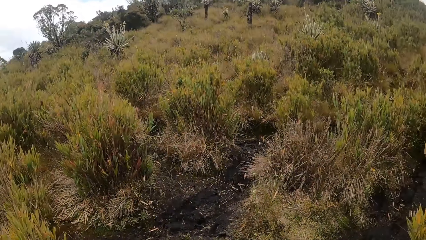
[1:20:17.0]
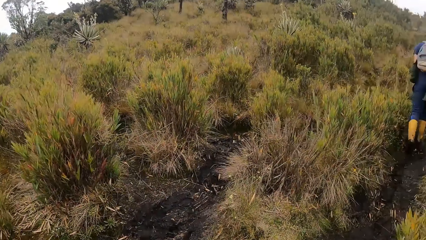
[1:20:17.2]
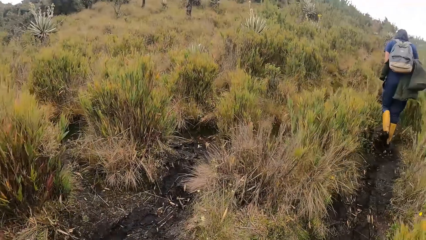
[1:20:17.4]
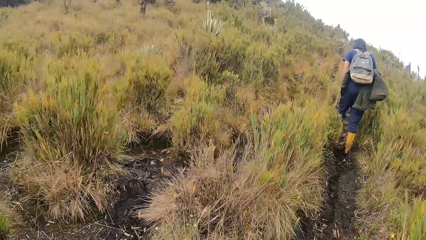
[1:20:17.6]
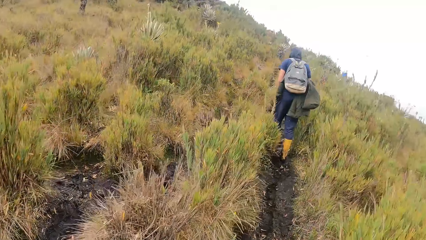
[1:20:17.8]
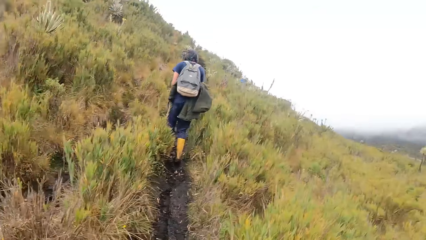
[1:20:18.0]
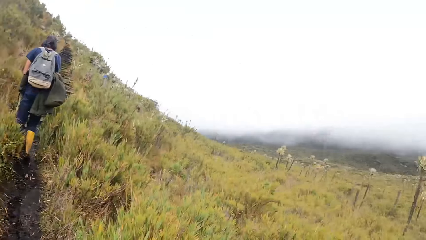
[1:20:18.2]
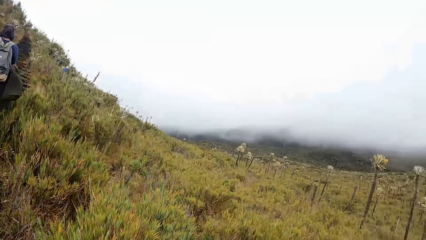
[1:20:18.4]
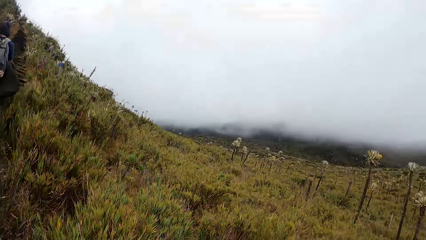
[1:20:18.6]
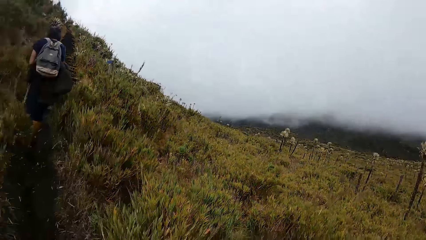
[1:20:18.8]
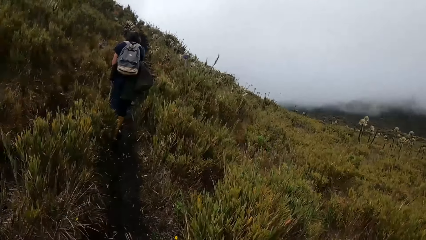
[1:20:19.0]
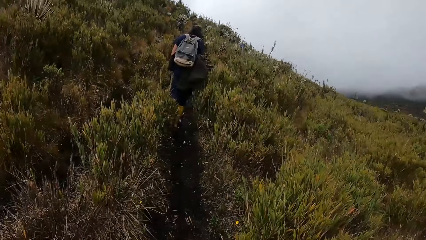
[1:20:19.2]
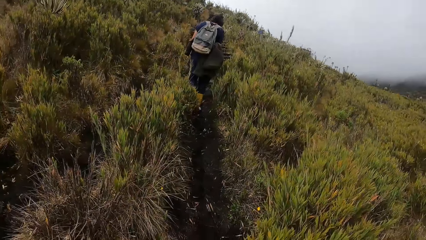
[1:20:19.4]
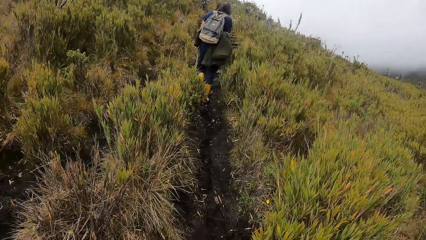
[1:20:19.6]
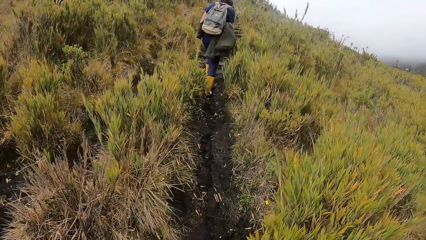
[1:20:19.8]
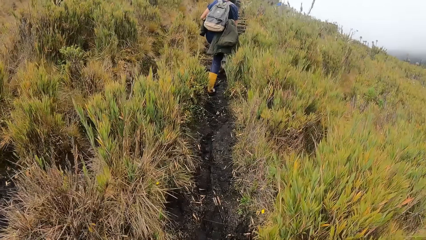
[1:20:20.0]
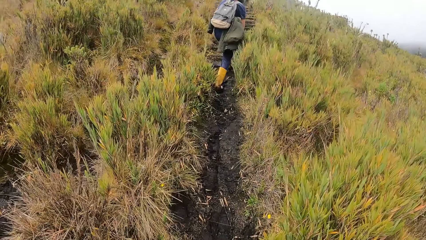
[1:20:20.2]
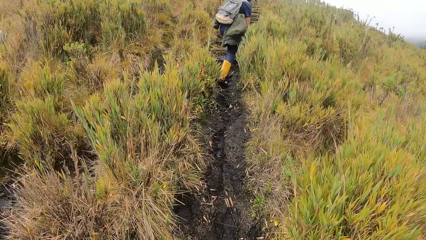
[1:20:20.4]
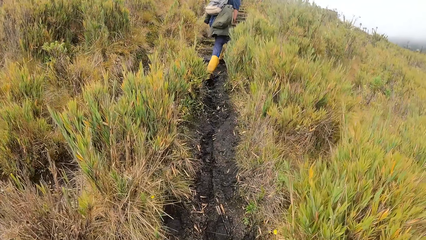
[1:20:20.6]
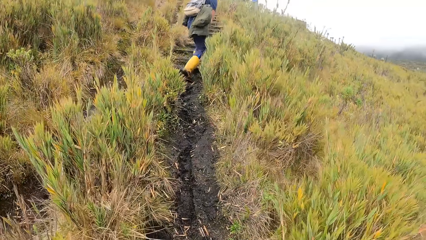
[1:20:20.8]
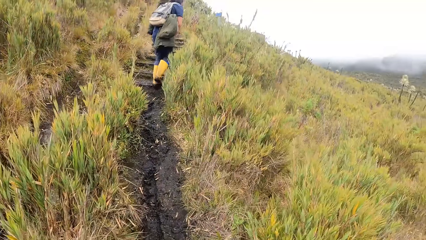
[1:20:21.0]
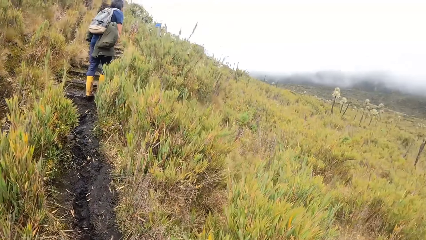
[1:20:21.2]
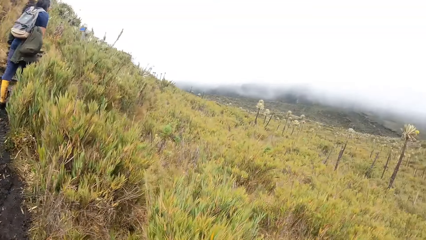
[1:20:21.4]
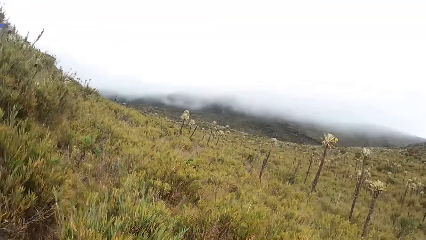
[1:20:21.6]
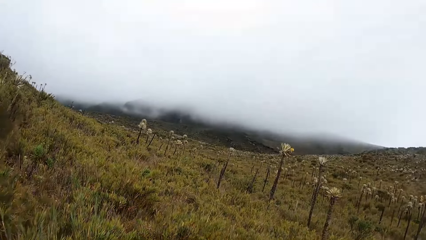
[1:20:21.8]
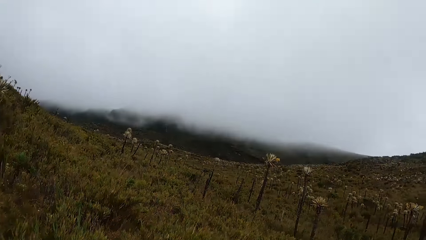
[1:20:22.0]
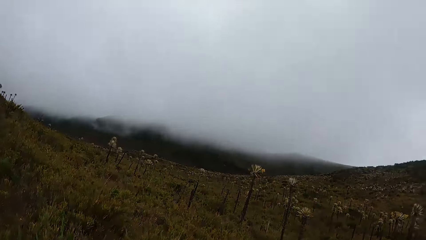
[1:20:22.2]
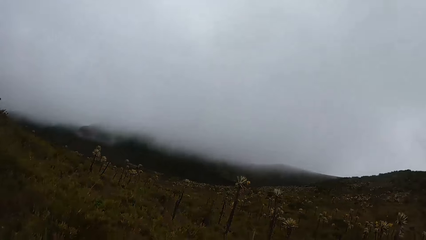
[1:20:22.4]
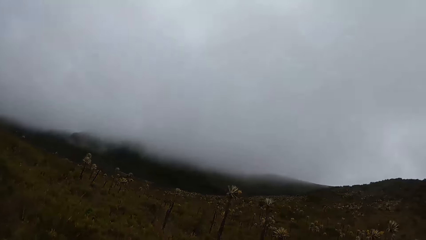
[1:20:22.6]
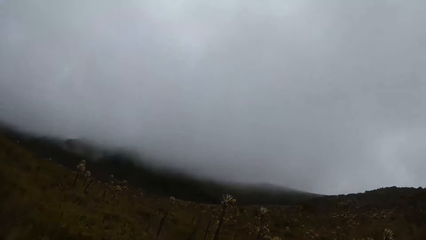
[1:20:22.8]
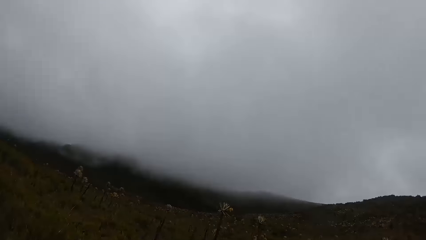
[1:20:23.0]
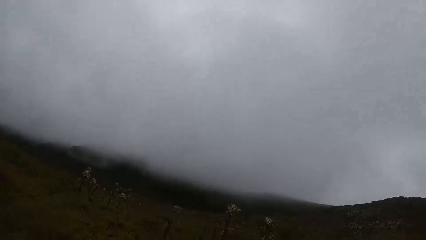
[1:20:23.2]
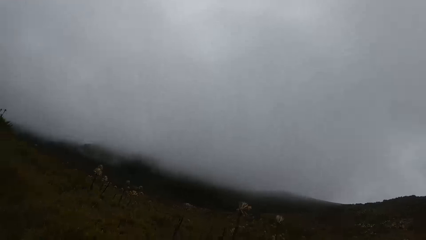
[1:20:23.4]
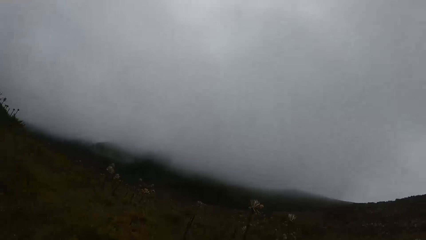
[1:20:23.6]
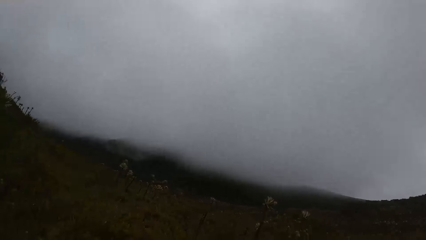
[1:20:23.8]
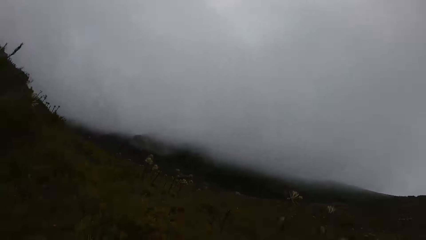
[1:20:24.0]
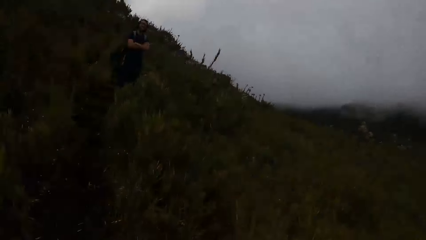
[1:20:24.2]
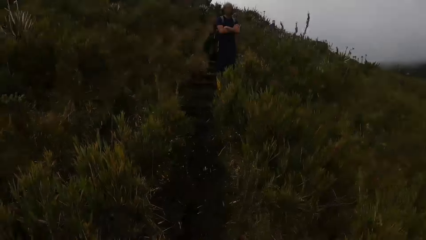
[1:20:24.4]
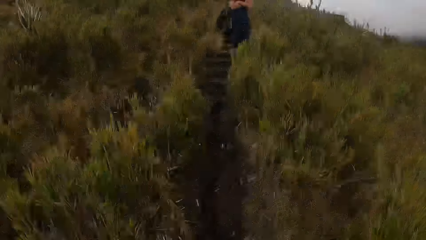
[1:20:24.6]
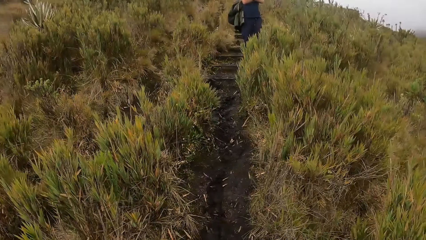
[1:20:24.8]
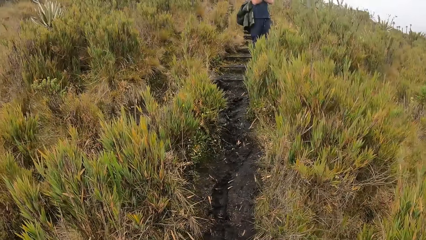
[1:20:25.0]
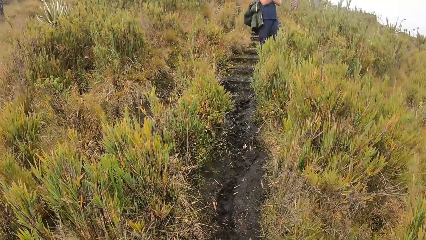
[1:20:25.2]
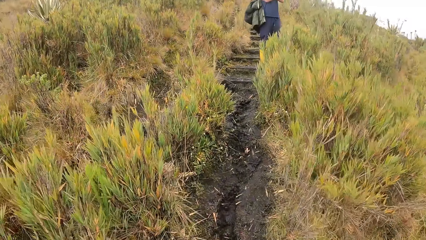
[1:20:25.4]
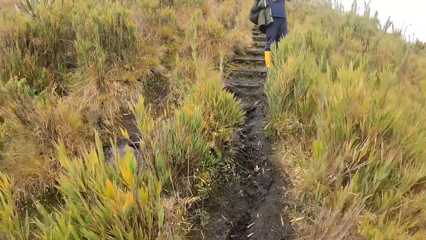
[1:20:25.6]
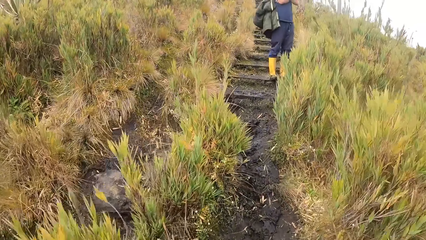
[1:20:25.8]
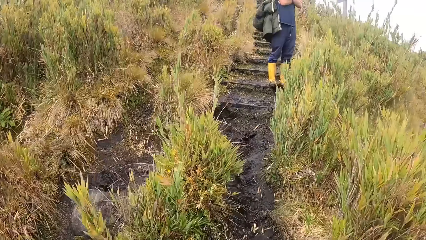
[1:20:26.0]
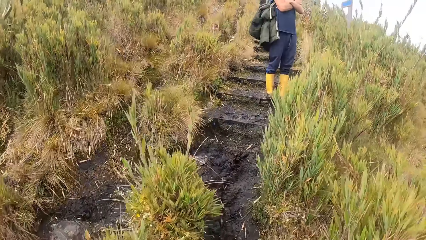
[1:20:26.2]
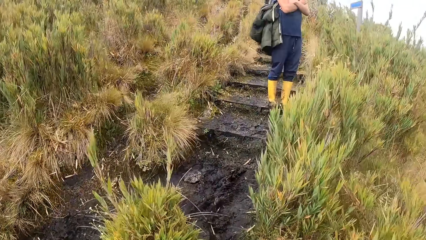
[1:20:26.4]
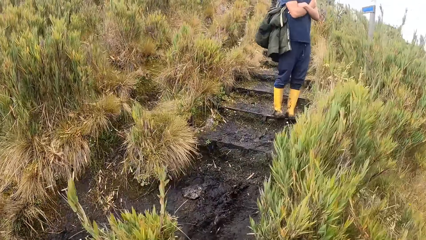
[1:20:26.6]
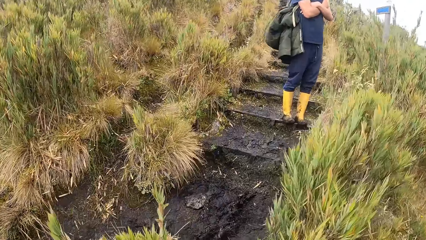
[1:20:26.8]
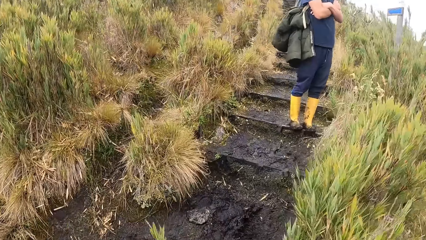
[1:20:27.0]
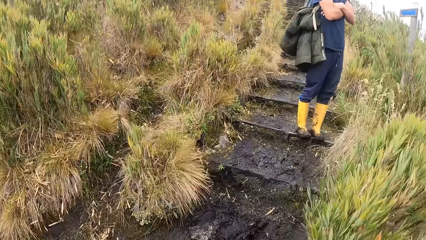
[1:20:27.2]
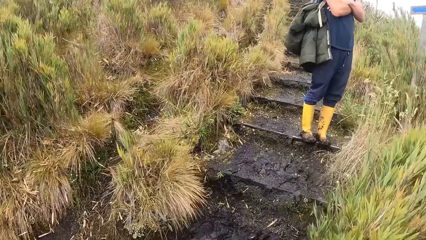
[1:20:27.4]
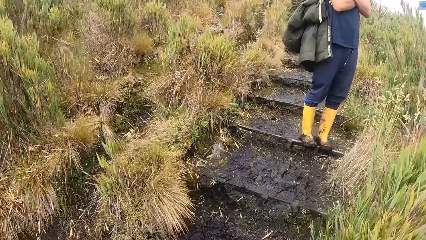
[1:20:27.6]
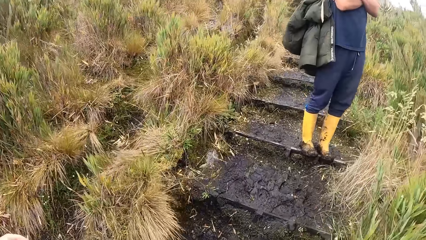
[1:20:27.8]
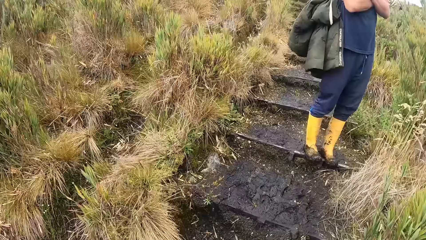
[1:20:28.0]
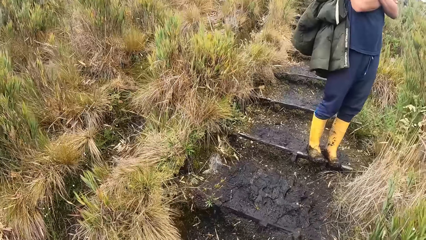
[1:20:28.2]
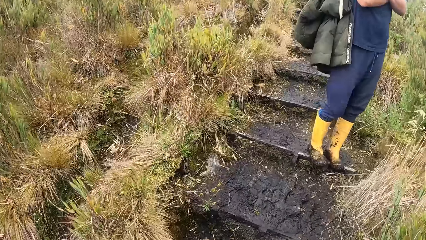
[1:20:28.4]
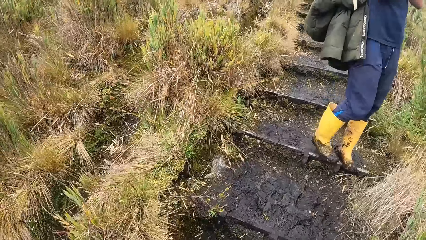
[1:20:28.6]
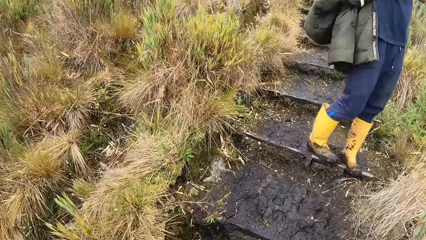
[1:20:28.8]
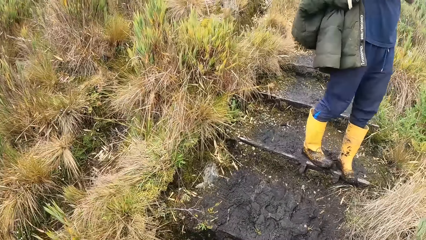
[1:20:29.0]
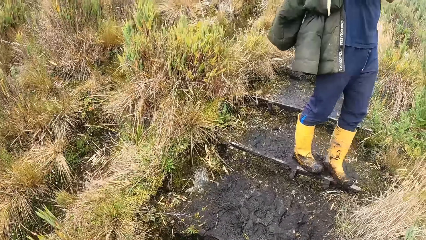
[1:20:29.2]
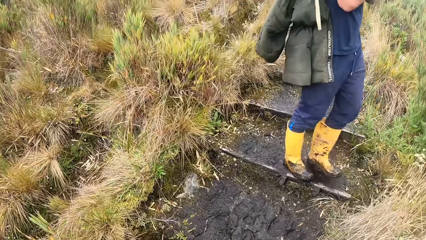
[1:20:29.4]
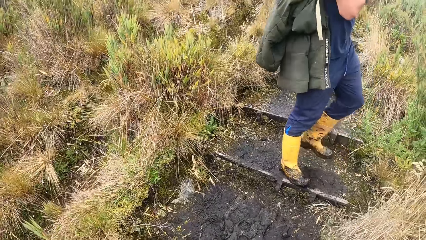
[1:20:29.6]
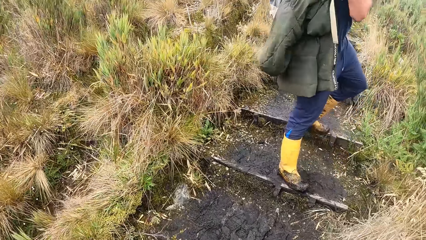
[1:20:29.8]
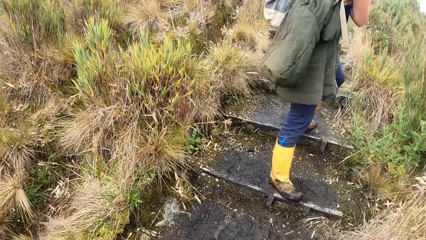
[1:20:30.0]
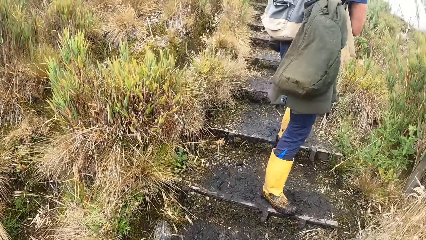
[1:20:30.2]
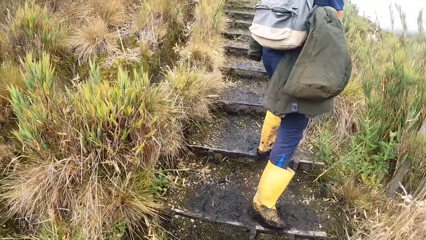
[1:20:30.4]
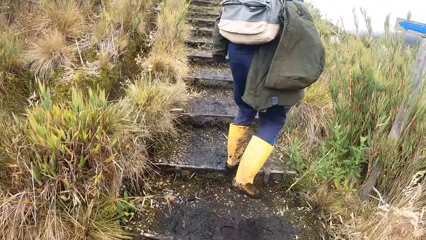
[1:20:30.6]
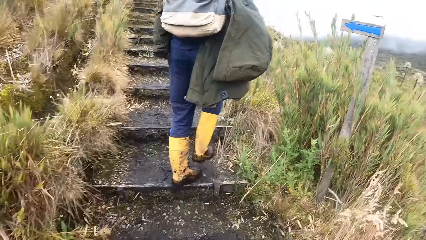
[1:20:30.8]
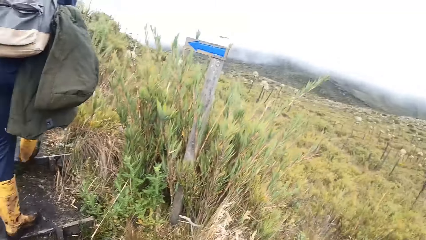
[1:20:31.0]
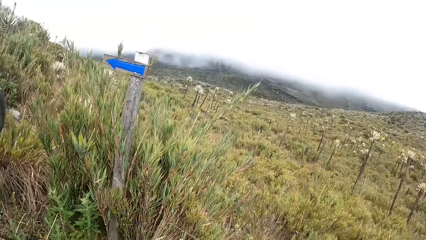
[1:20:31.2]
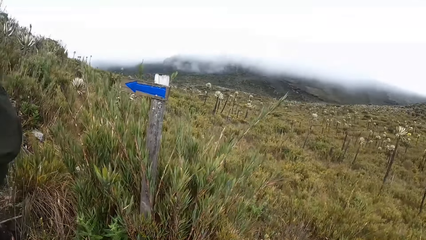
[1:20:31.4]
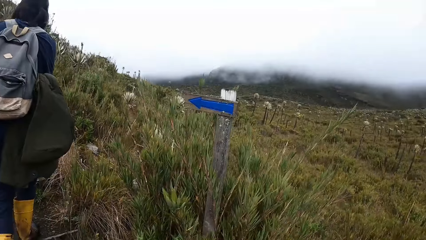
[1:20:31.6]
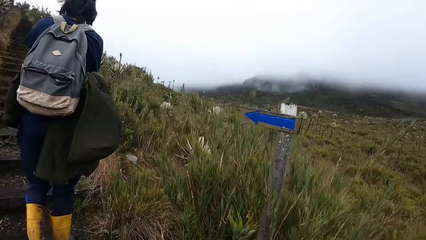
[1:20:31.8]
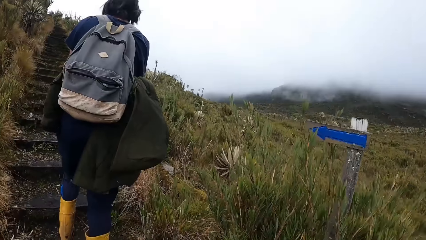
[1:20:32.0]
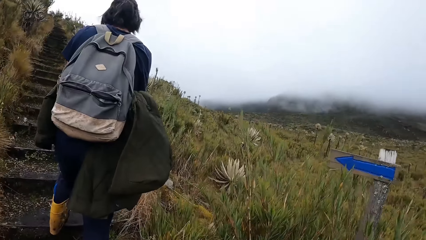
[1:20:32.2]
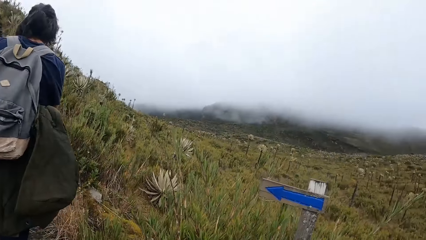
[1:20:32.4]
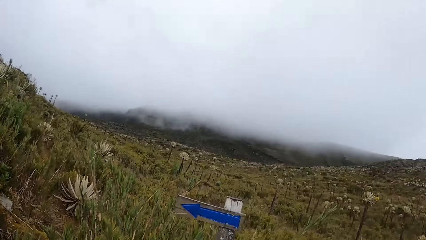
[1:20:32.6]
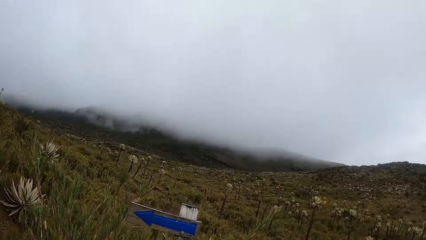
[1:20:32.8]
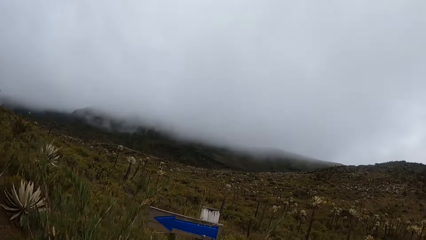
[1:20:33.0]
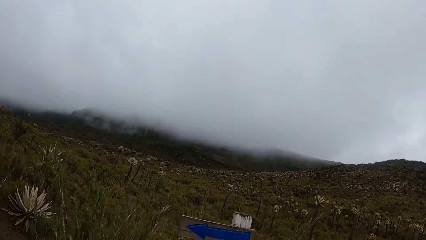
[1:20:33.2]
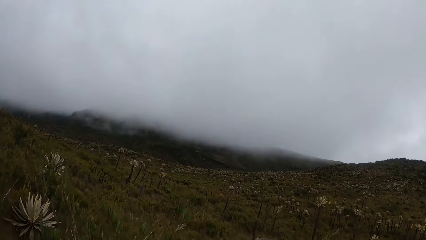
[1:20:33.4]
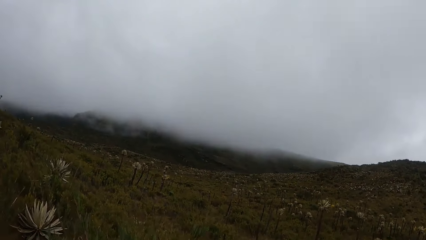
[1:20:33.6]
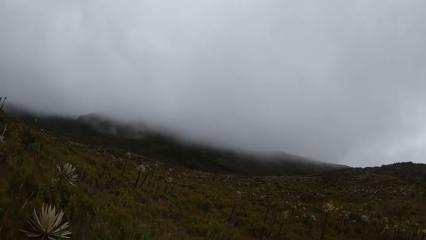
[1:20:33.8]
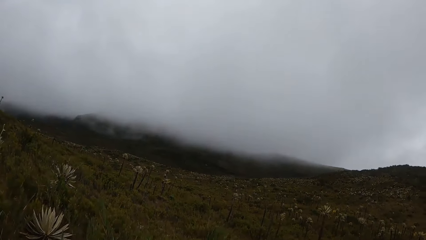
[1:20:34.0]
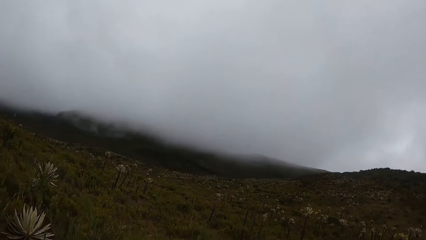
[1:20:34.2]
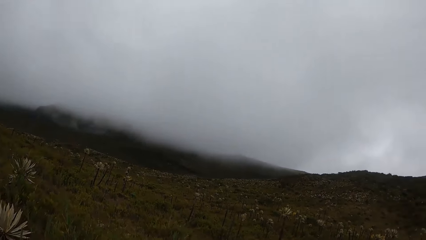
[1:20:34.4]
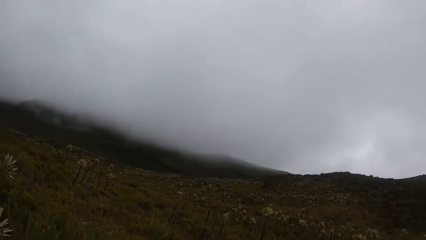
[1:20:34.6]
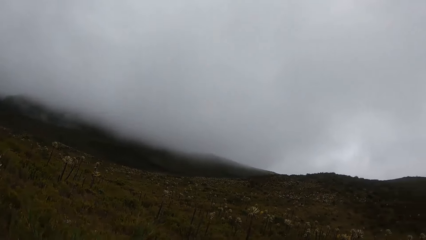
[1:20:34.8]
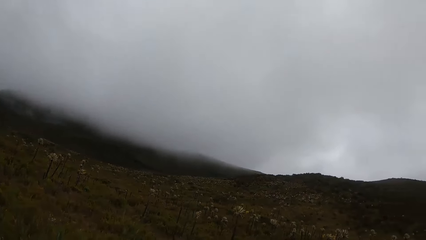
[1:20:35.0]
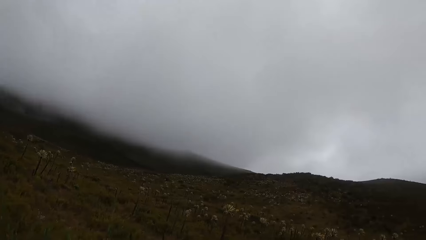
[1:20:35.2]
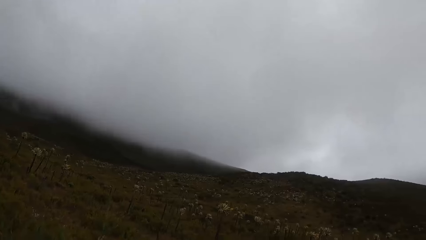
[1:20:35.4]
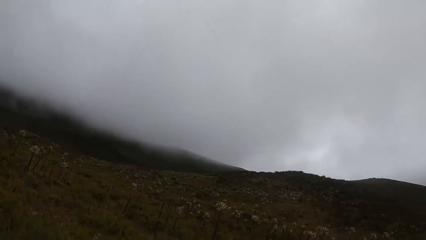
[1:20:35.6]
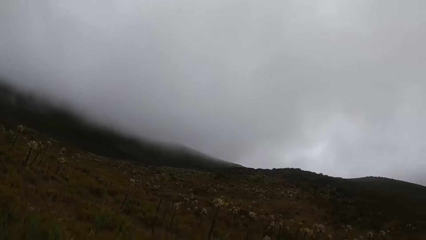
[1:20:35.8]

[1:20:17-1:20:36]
The camera wearer looks around. They move around. They look around.
